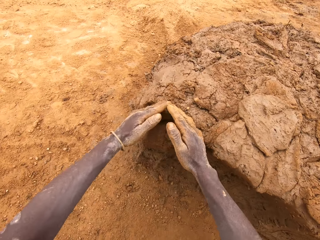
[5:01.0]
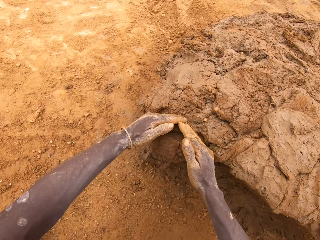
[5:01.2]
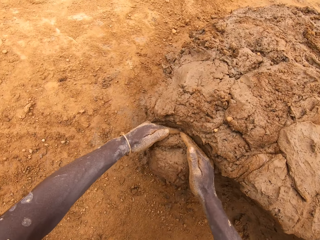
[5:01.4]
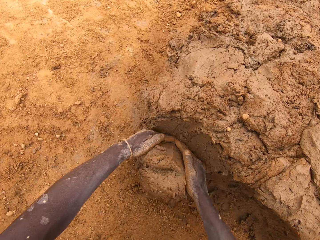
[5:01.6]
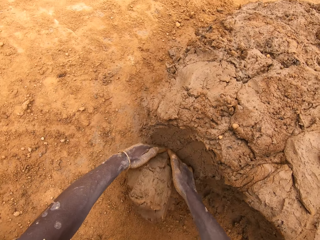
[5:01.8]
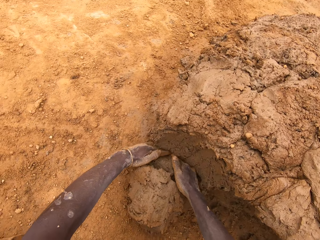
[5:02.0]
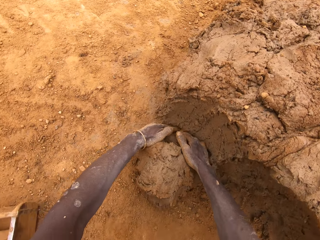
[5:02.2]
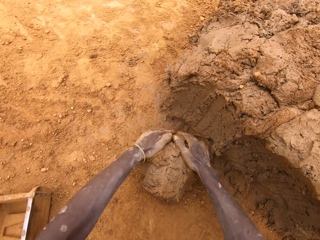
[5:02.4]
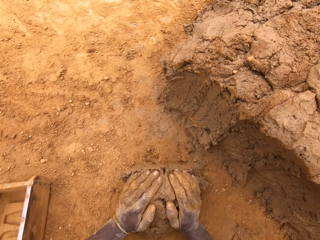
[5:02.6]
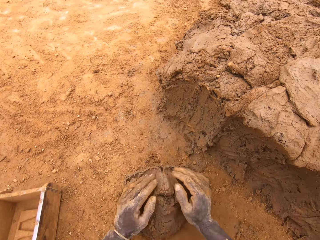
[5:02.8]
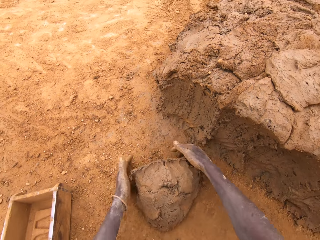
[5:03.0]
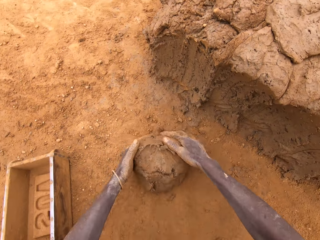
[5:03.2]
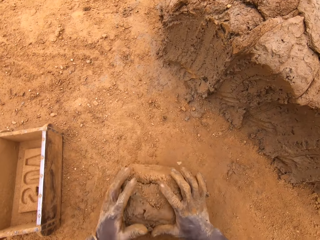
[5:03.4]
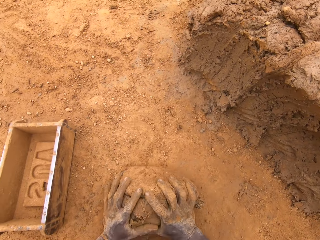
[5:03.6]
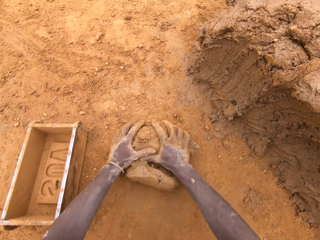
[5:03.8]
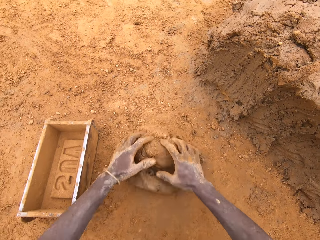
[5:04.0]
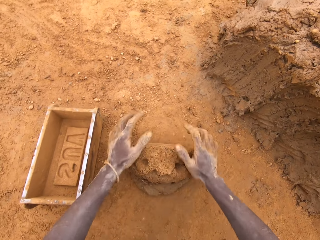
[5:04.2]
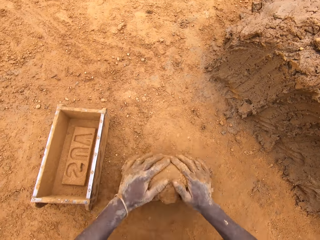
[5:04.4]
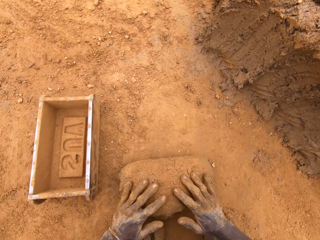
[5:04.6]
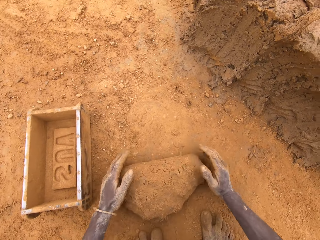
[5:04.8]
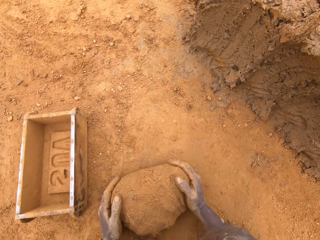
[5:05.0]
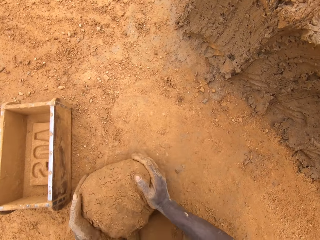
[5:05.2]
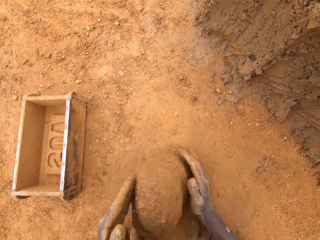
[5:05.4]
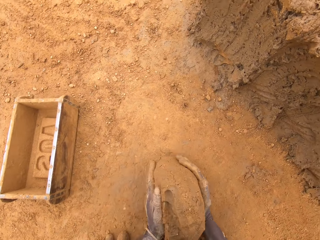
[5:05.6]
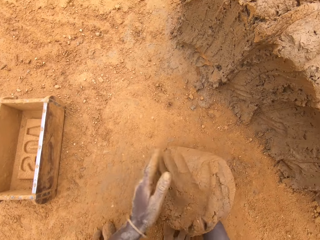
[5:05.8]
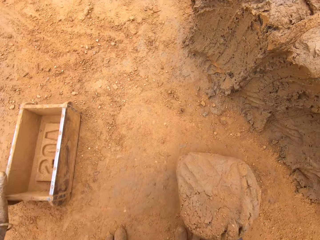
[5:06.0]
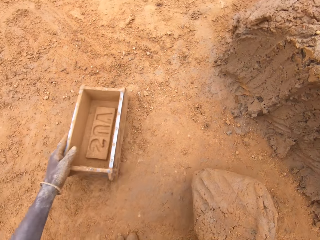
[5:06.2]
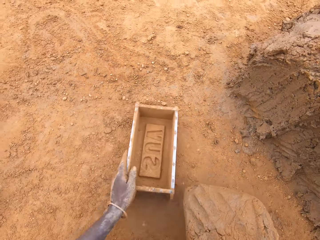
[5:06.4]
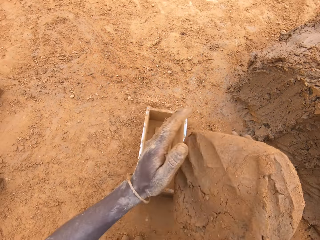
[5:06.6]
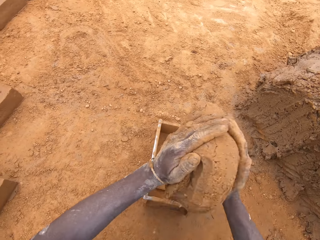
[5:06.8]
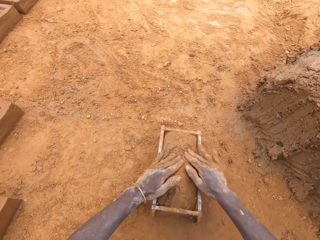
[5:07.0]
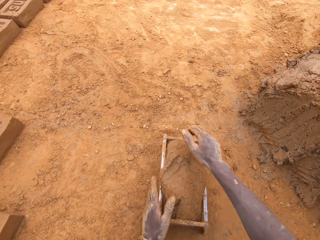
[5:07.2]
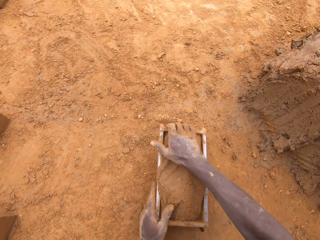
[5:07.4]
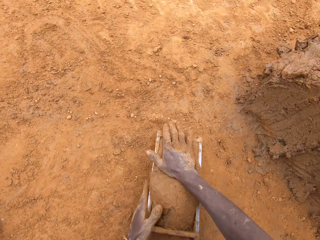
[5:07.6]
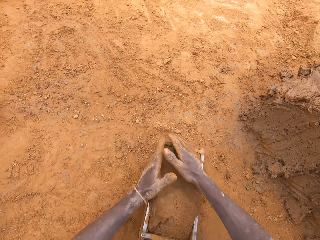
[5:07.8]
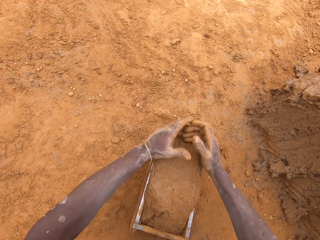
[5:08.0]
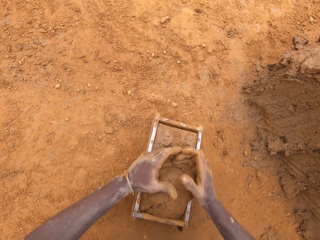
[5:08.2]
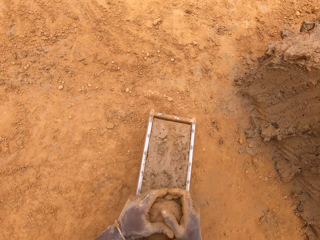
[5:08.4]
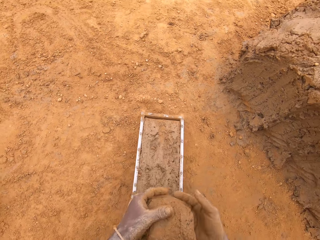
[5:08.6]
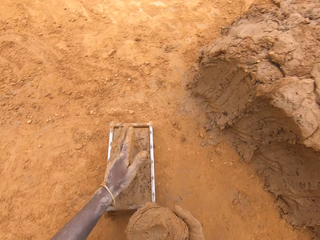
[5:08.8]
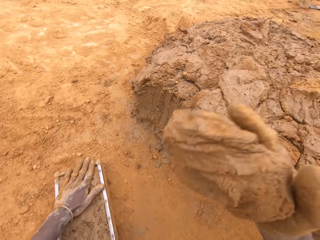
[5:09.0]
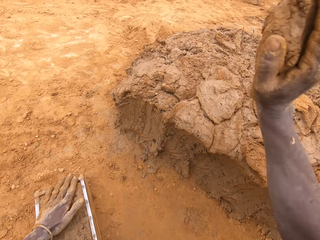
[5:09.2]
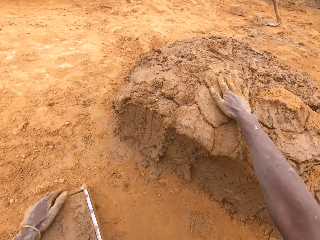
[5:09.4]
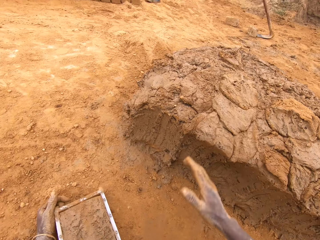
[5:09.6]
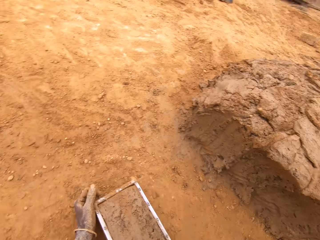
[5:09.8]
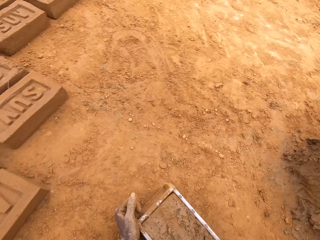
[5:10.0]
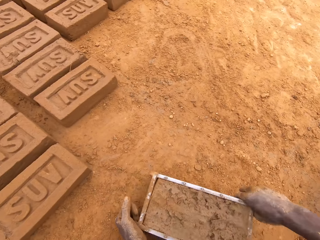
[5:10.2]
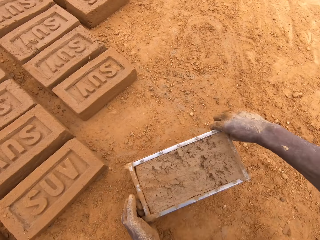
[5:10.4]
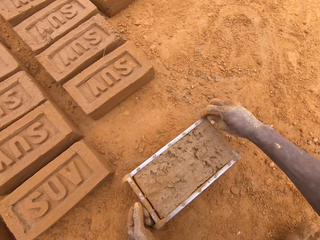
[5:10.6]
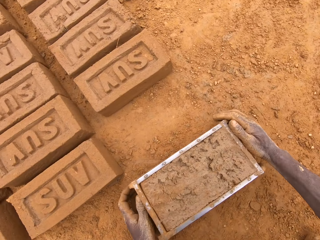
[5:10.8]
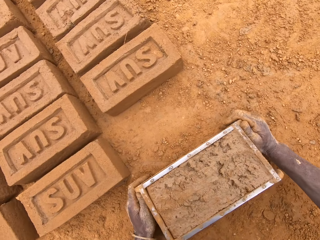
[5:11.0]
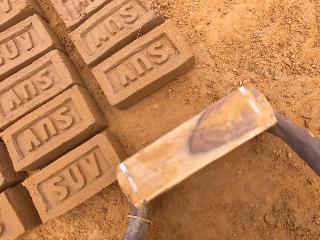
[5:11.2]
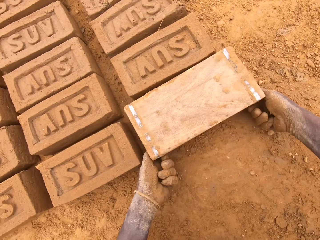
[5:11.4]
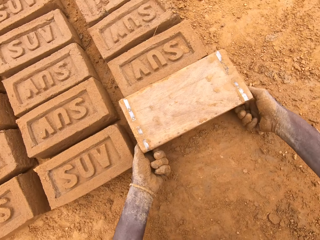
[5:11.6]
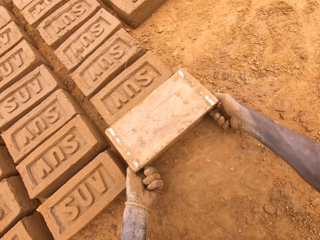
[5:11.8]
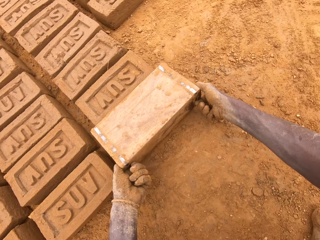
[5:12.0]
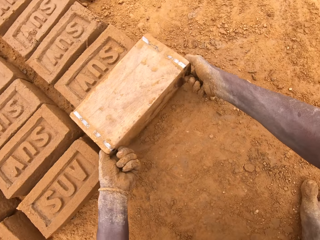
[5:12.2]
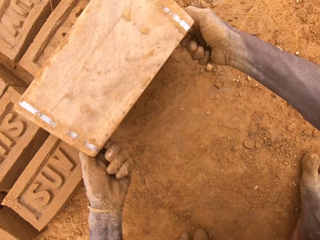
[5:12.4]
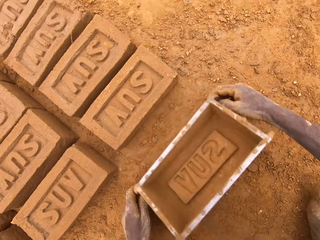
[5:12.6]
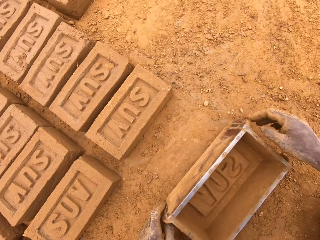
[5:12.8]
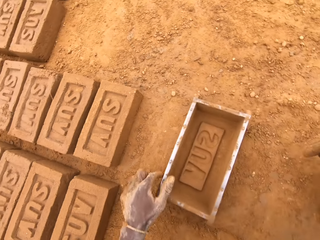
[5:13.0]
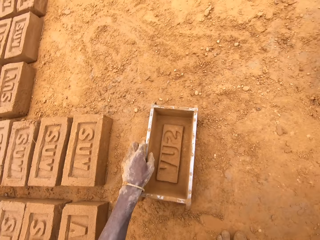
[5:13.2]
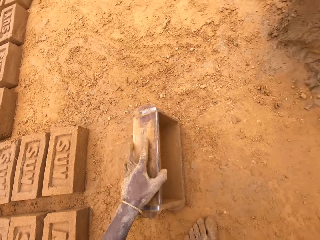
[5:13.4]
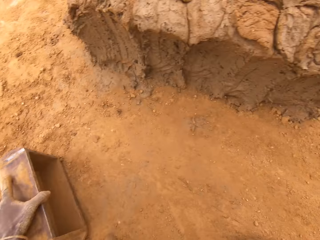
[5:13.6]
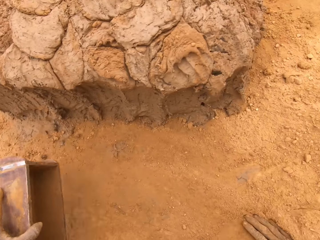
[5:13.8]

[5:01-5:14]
The camera wearer cuts mud on a heap of mud. They mould the mud on the ground. They put the mud in a brick mould. They cut the mud in the brick mould. They throw the mud on the heap of mud. They put a brick on the ground from the brick mould.

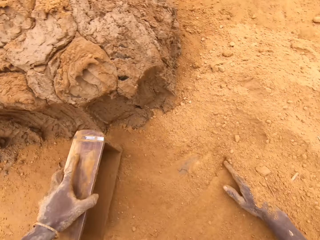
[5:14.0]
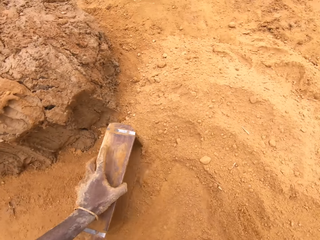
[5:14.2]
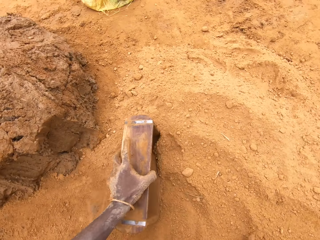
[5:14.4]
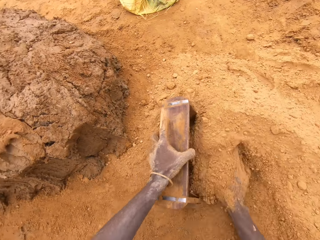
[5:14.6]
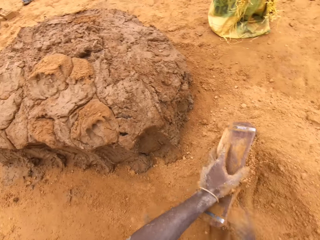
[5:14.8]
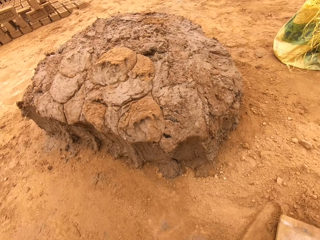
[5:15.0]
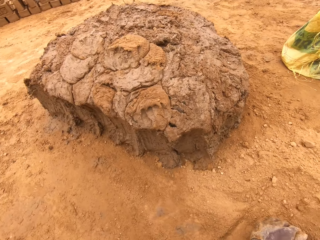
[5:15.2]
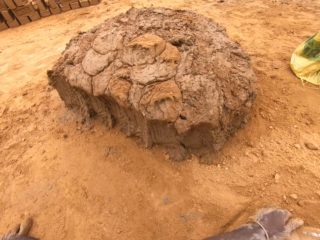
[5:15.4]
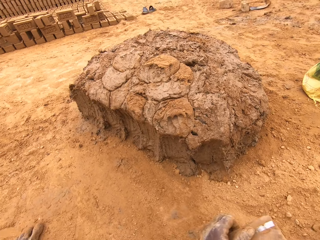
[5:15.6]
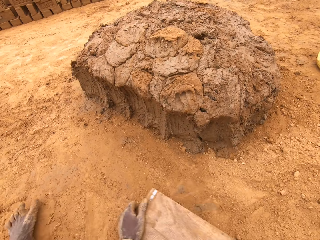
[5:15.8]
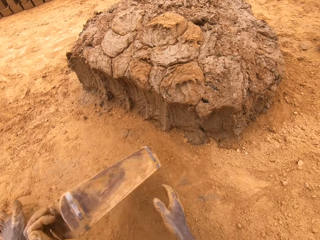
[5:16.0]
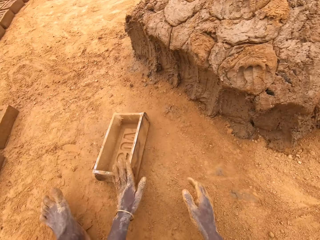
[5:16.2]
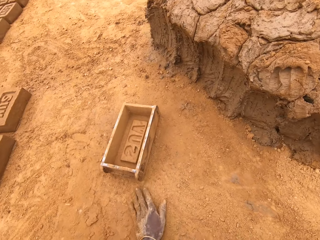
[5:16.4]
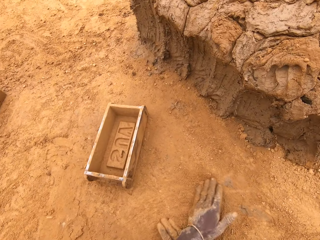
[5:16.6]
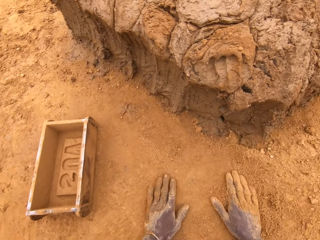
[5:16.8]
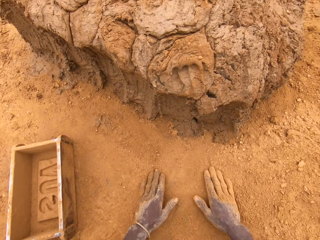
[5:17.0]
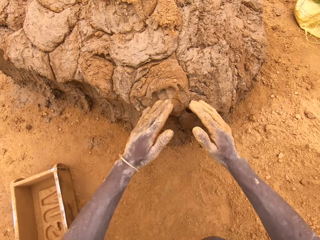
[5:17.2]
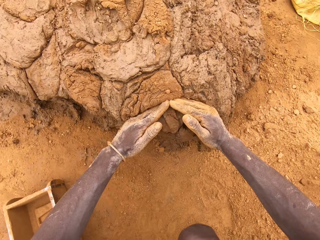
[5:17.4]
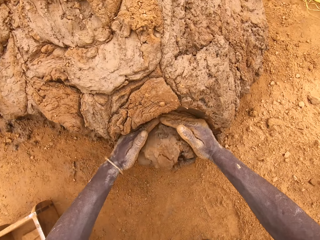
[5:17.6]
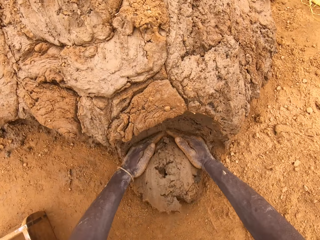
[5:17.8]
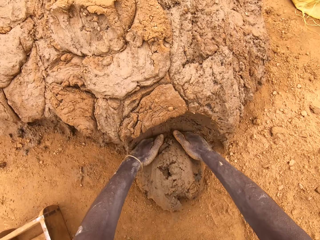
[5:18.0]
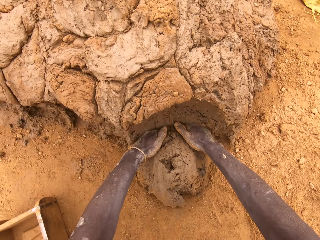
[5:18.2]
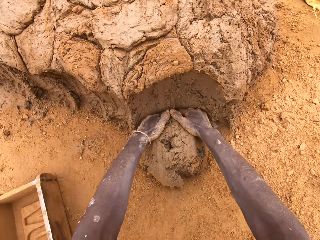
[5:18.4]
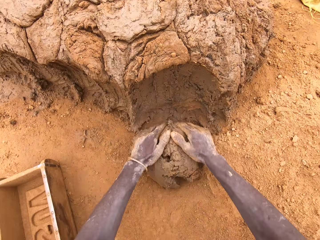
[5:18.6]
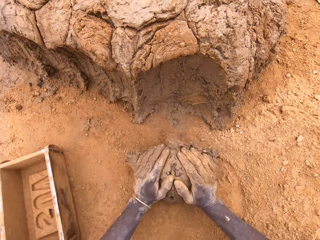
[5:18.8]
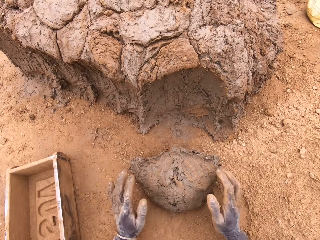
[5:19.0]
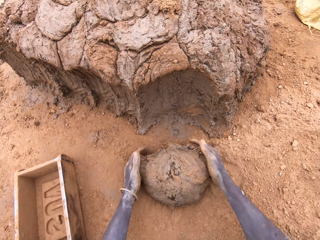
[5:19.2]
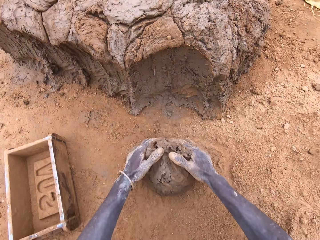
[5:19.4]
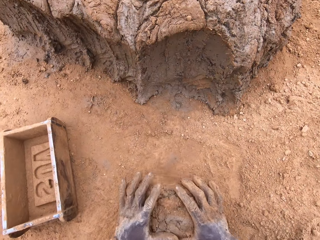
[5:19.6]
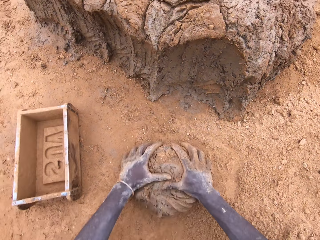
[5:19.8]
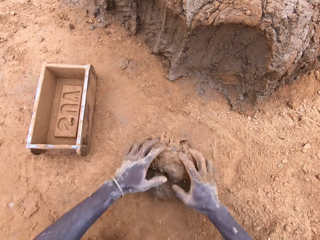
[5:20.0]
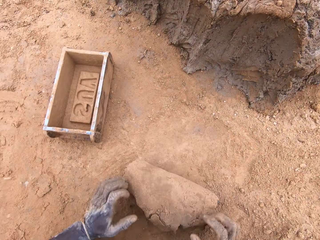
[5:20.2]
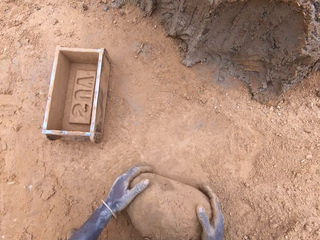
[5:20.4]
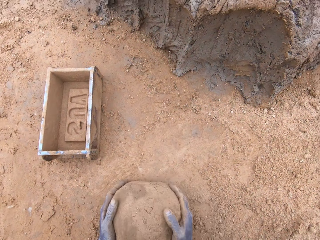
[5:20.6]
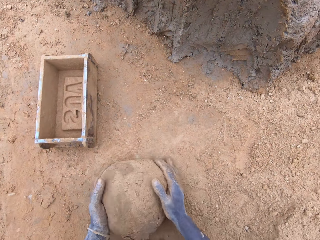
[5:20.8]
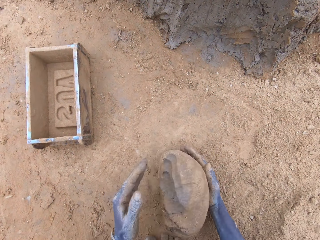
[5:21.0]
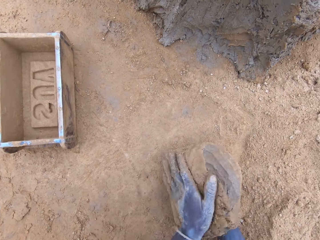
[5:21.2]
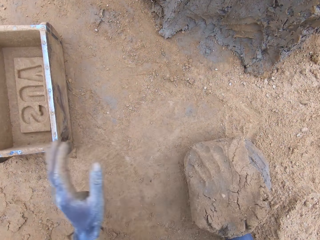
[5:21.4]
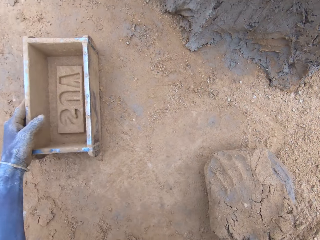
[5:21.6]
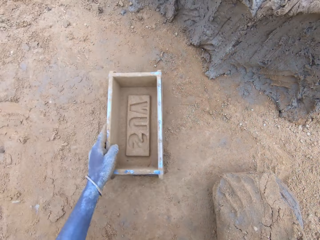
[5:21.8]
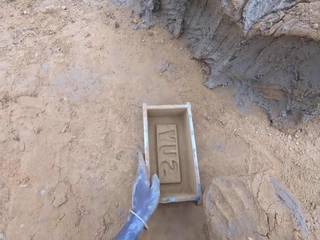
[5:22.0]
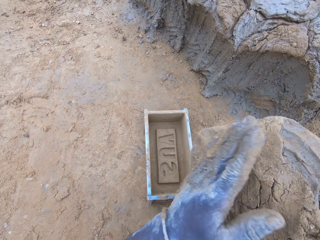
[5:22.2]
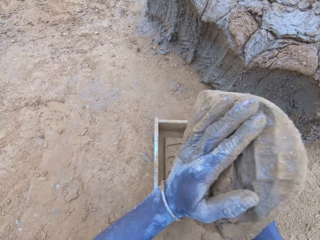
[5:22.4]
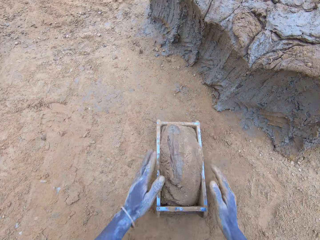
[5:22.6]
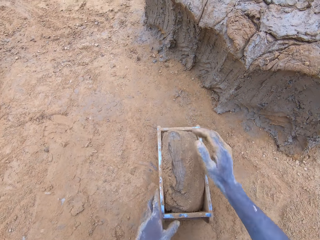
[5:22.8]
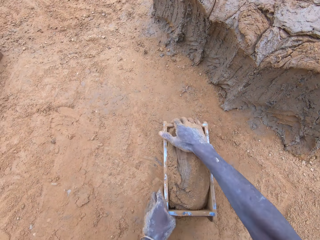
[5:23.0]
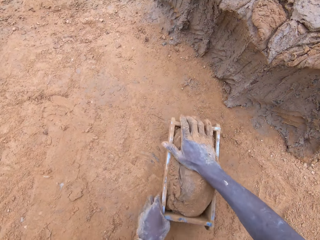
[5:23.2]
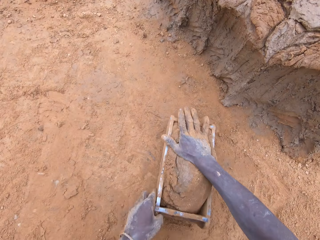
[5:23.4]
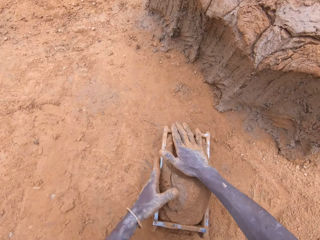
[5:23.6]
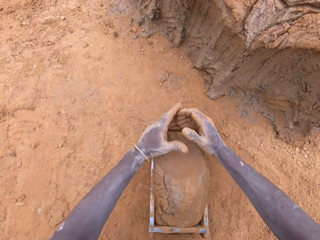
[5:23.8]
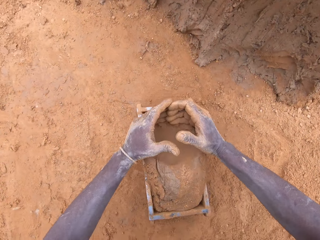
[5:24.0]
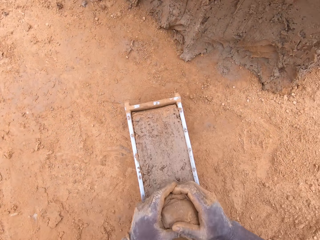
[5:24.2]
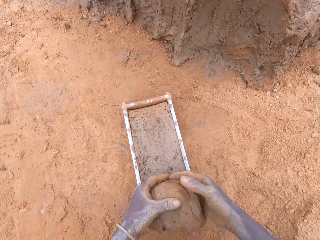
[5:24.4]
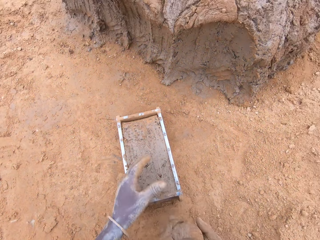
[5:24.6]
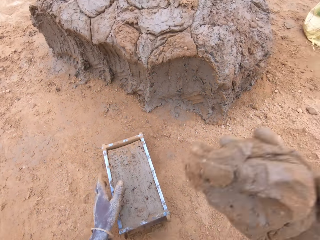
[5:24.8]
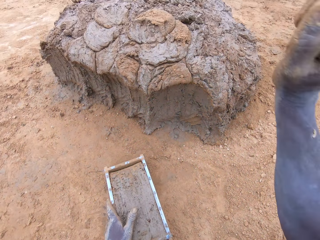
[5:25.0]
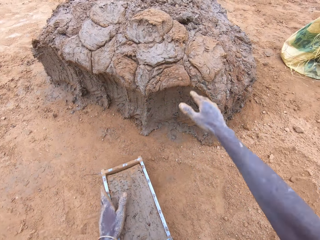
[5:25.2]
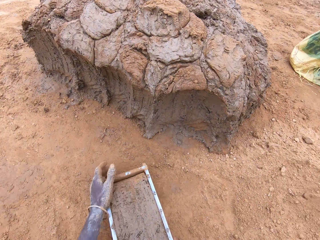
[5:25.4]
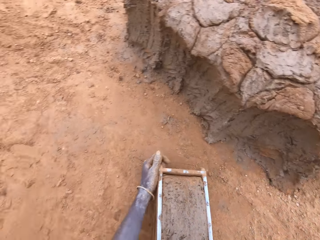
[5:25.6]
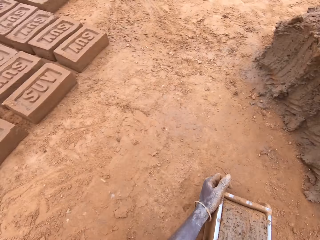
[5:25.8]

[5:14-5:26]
The camera wearer puts sand in a brick mould. They pour the sand from the brick mould. They cut mud on a heap of mud. They mould the mud on the ground. They put the mud in the brick mould. They cut the mud in the brick mould. They throw the mud on the heap of mud.
